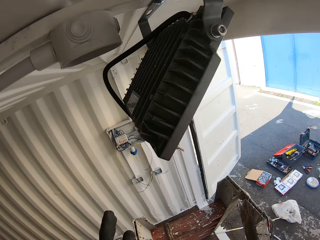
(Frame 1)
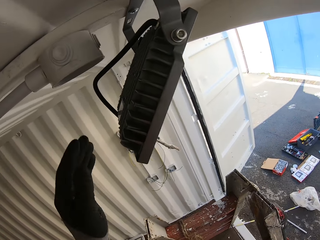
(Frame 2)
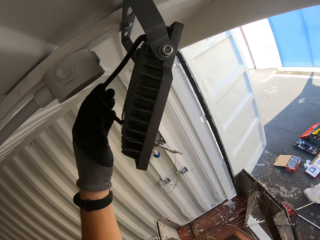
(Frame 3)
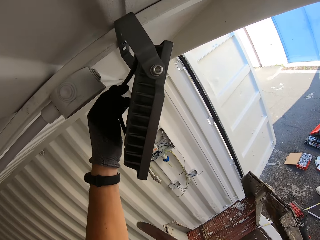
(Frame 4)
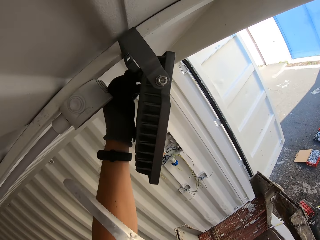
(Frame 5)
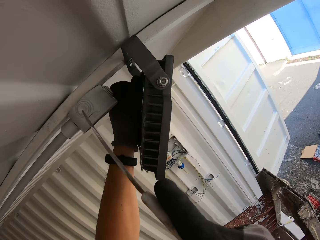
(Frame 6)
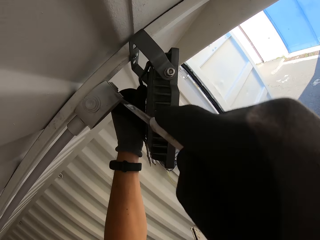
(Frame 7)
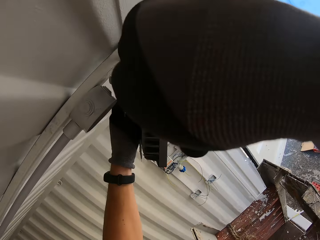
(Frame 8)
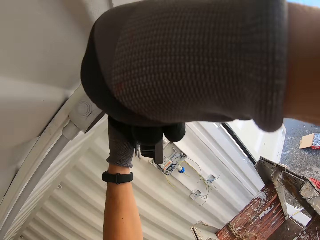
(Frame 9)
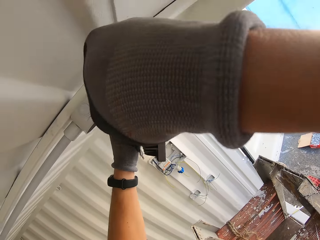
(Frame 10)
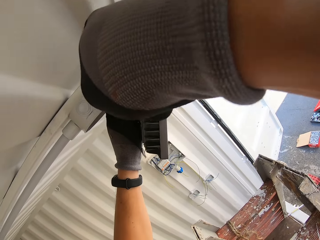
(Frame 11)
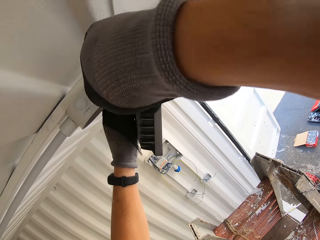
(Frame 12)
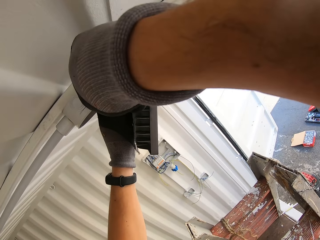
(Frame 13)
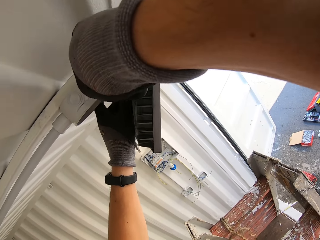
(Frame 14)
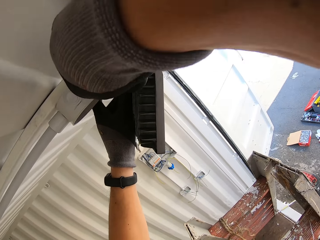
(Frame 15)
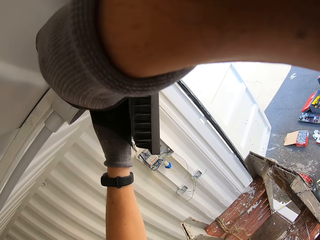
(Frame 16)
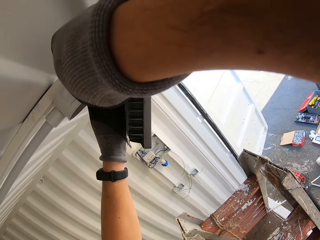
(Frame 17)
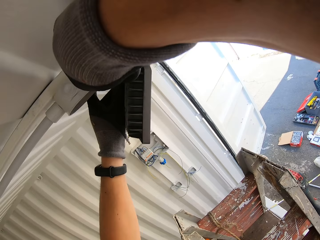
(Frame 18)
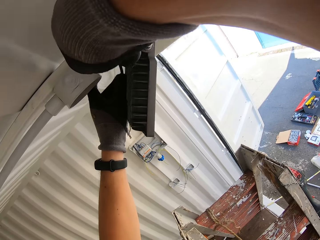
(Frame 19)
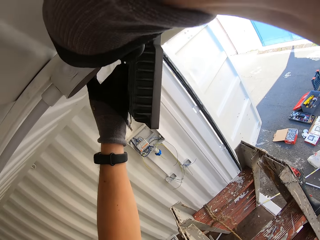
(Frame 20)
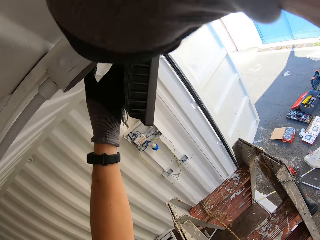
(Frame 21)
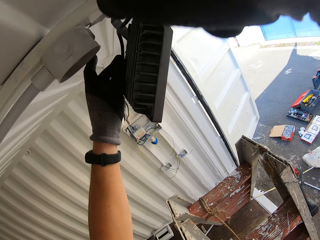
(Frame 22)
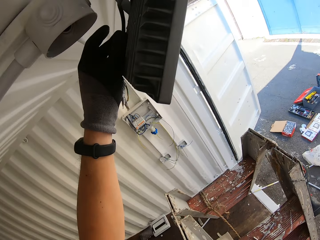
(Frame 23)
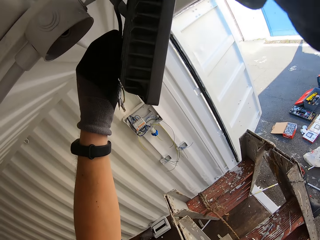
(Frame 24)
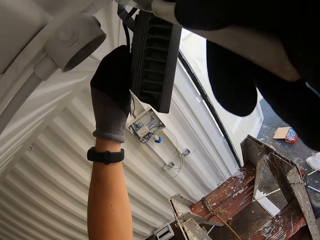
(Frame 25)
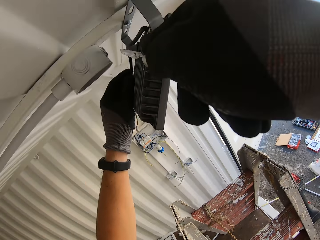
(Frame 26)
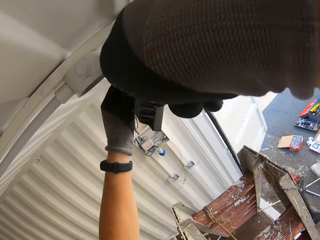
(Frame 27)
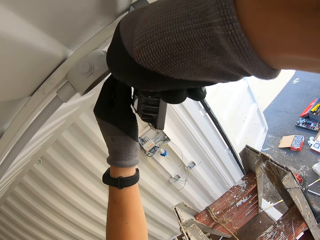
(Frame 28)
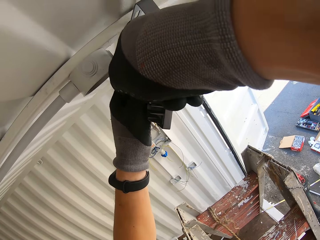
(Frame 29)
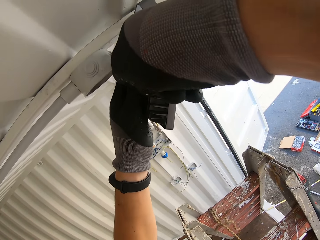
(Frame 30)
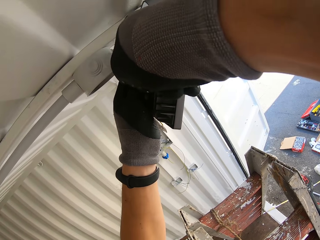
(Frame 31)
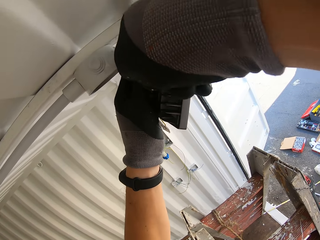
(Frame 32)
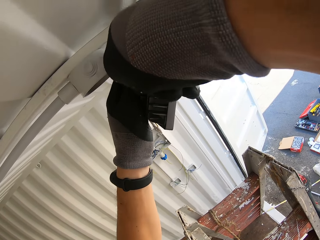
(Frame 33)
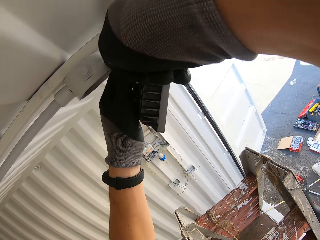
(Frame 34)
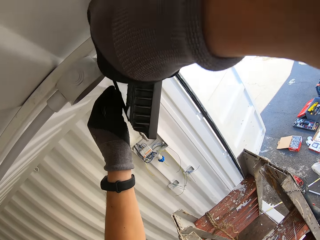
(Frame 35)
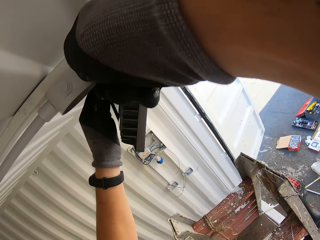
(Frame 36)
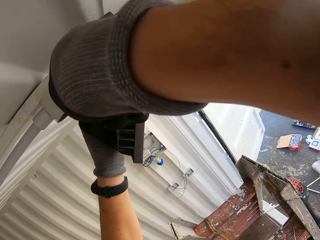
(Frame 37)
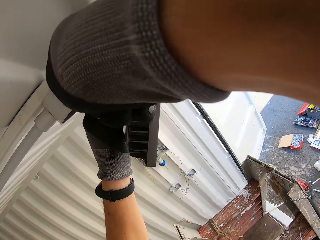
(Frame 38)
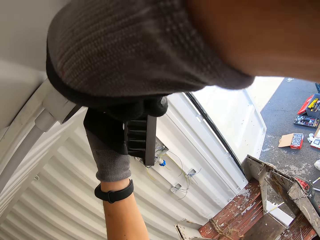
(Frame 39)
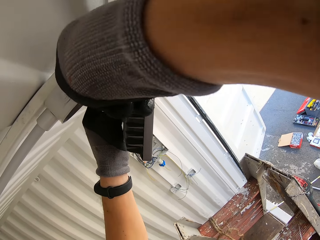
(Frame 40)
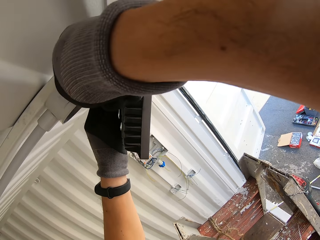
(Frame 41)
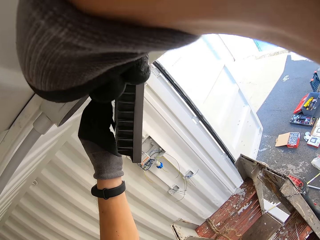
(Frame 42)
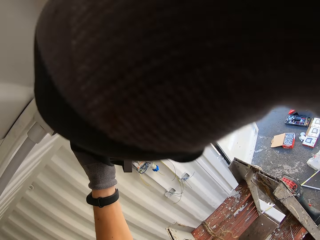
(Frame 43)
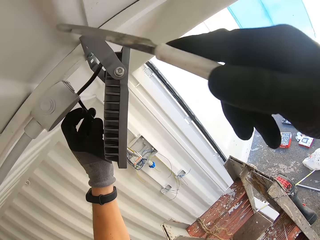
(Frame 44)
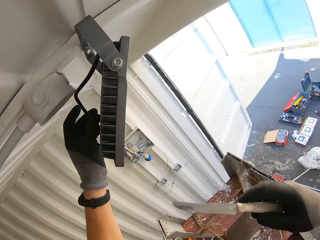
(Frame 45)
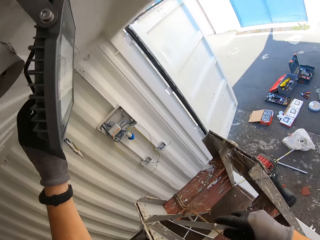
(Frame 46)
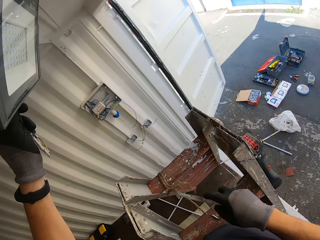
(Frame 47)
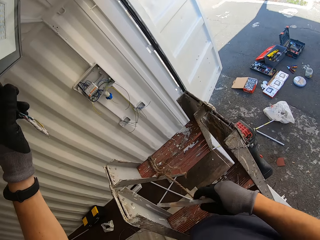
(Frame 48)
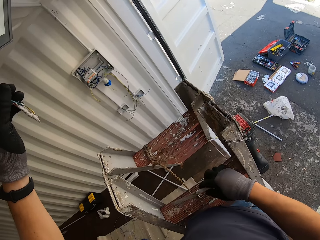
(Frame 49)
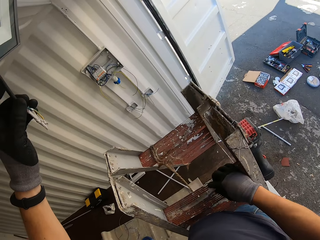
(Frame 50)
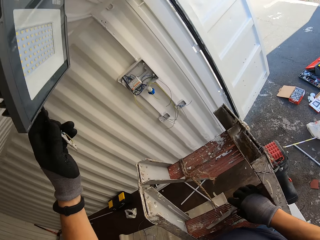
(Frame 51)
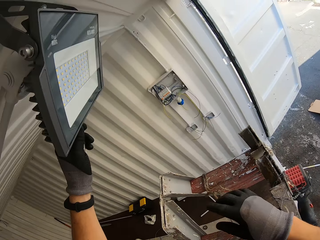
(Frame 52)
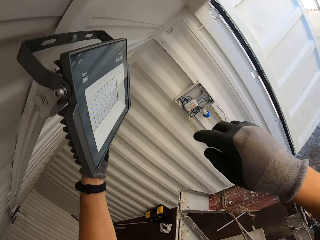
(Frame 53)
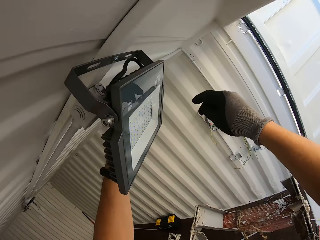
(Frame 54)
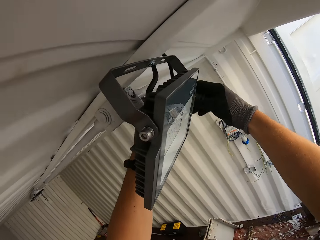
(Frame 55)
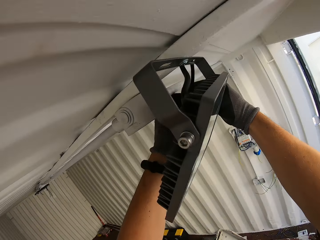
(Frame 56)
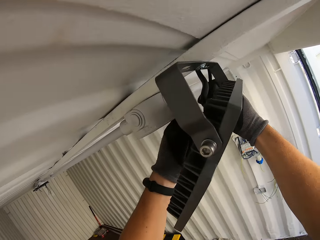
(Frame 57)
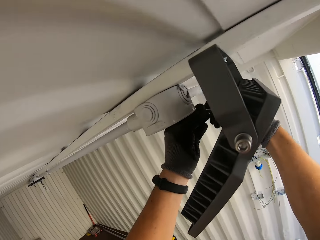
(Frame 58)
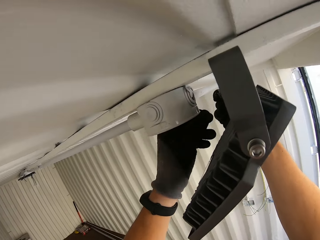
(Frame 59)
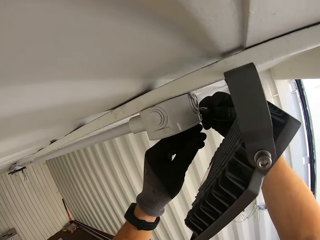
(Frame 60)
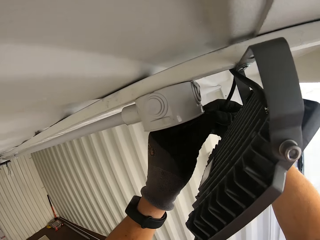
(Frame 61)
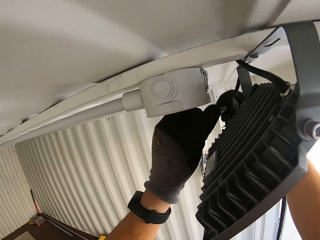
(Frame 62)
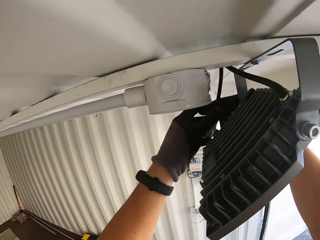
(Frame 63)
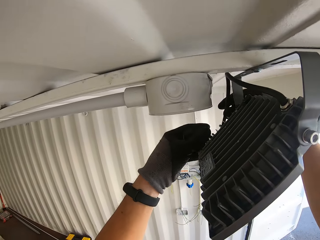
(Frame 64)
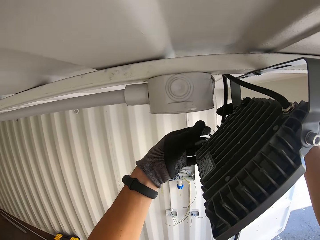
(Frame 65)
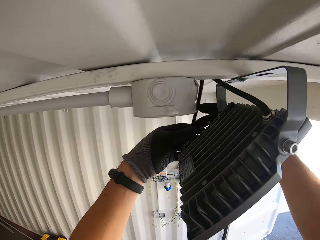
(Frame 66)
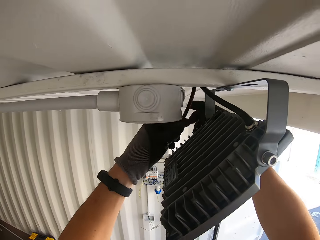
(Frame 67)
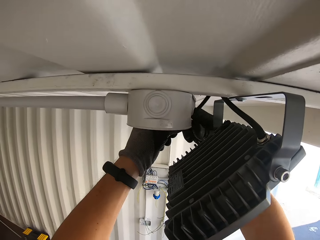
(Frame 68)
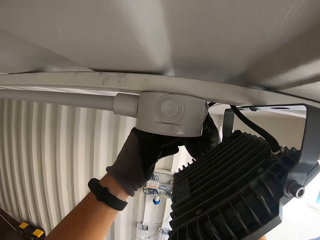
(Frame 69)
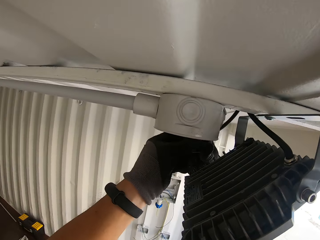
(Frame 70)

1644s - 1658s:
The camera wearer holds the panel light wire. They adjust the cable. They cut the junction box with a knife. They hold the knife and hold the panel light wire. They put the knife on the ladder. They hold the panel light wire. They hold it again.

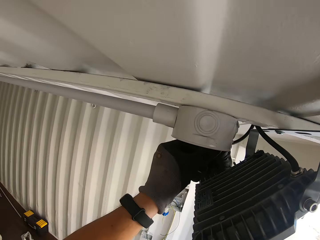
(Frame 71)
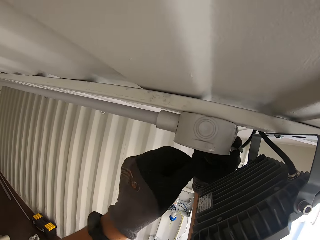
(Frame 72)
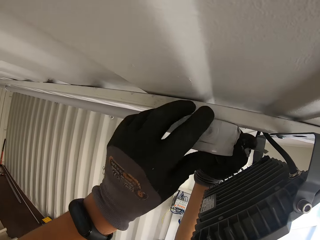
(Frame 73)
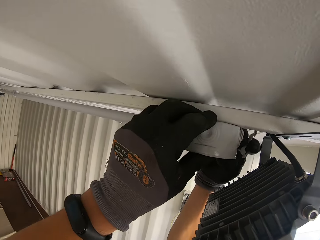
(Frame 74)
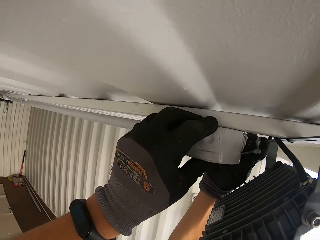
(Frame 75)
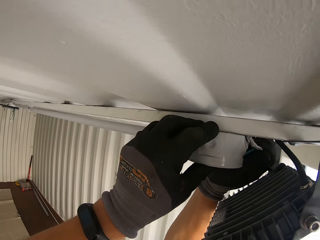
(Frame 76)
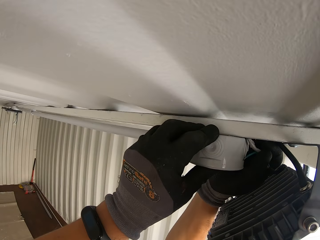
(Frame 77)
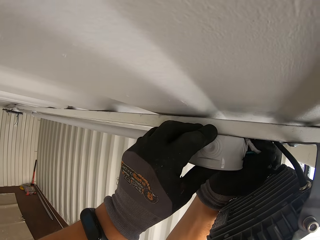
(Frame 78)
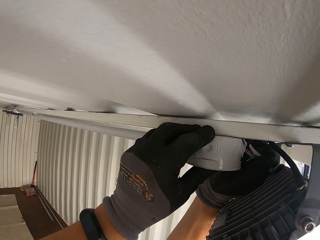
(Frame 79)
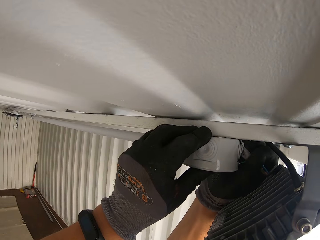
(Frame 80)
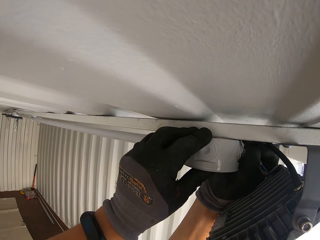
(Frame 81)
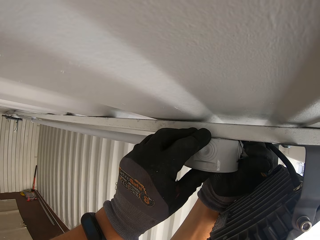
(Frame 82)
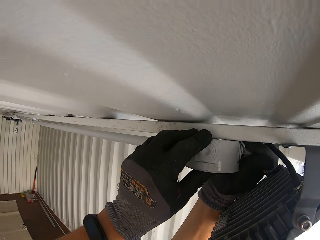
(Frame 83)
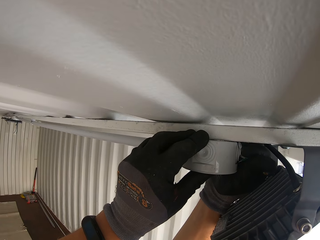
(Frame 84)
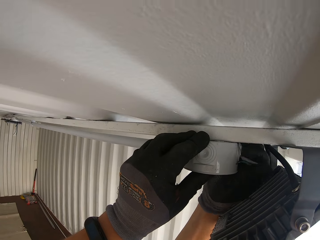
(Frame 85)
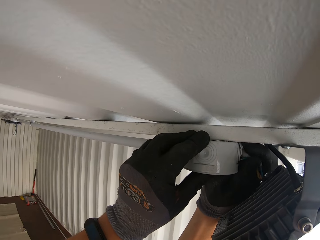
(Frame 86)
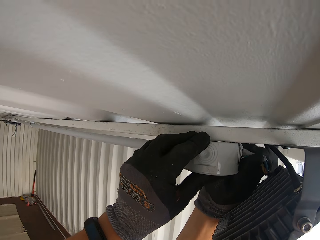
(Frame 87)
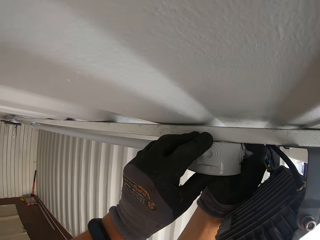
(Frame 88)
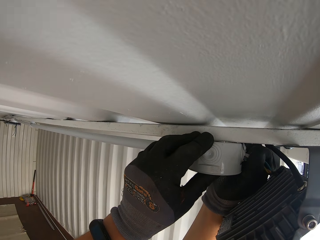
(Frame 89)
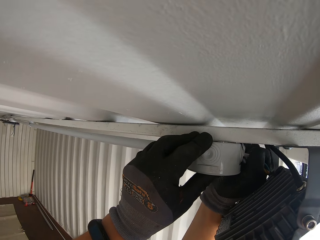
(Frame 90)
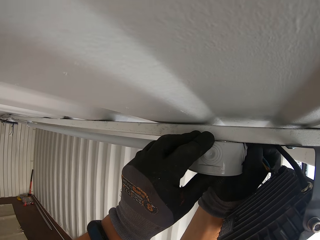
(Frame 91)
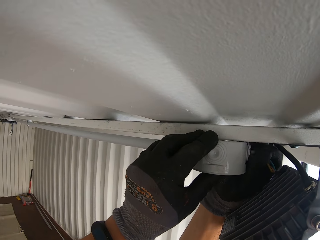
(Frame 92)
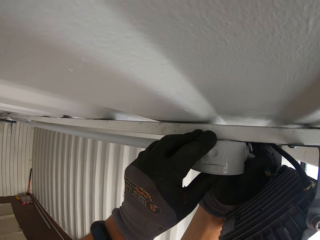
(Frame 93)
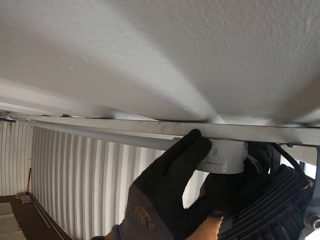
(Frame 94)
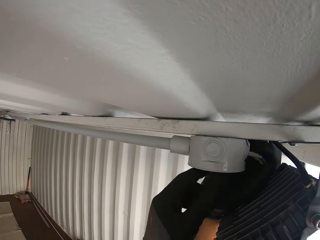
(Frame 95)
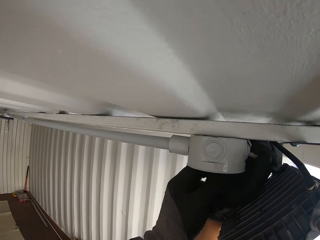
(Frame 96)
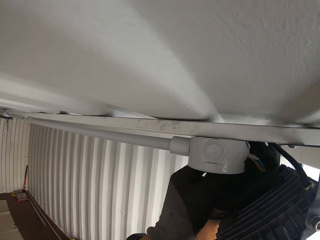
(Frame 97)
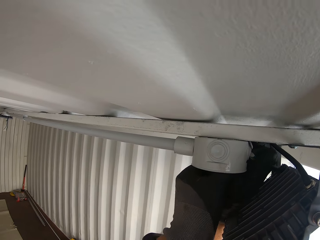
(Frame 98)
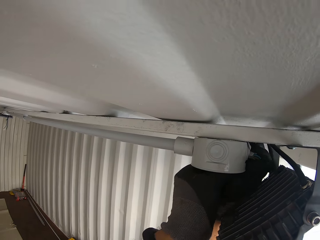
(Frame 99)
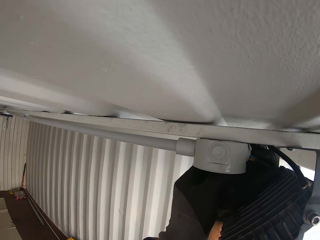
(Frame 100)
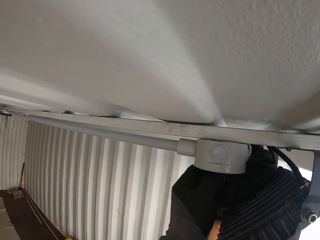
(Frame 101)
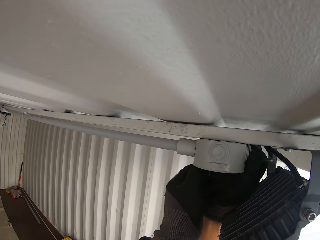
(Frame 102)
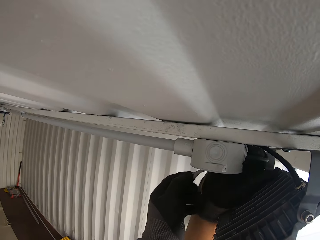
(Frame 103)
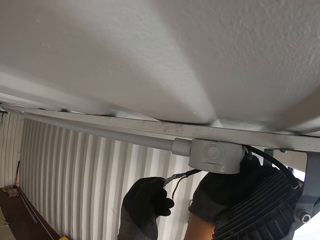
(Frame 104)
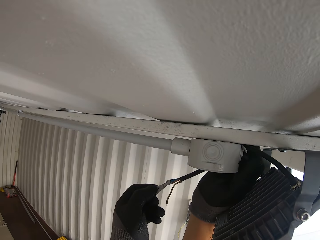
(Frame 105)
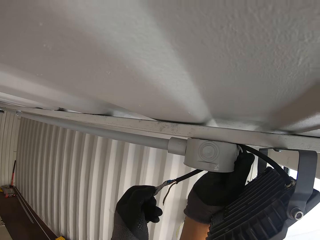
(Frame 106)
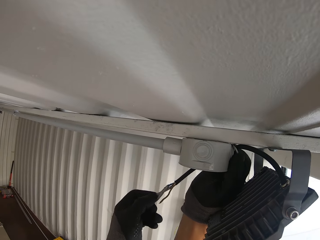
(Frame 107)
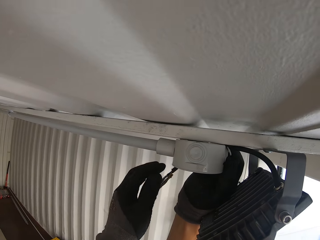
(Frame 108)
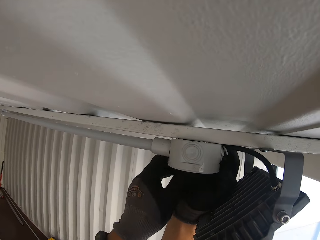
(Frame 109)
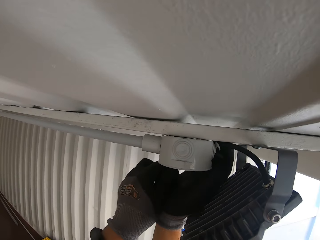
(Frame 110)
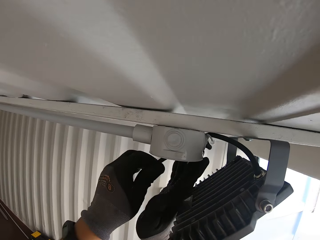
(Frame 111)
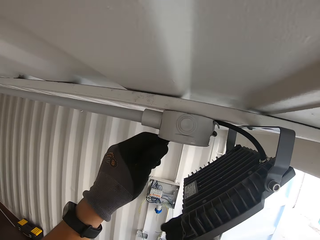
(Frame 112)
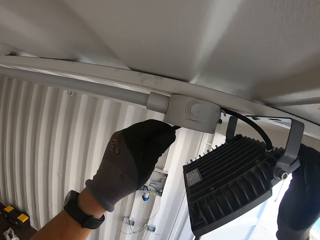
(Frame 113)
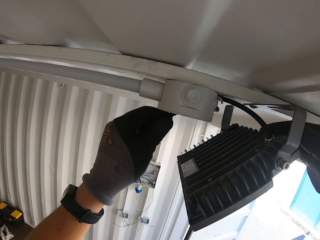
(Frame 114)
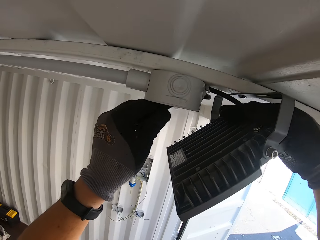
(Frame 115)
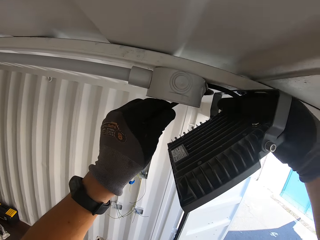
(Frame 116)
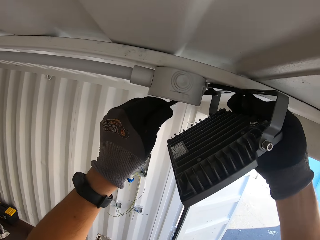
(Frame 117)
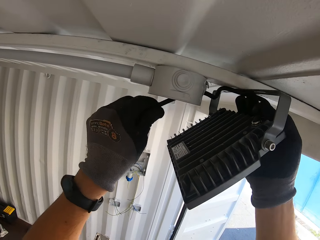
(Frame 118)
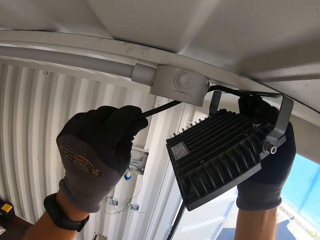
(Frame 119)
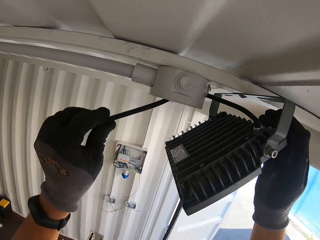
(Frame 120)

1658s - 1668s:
The camera wearer inserts the wire inside the junction box through the pipe. They pull the wire.
